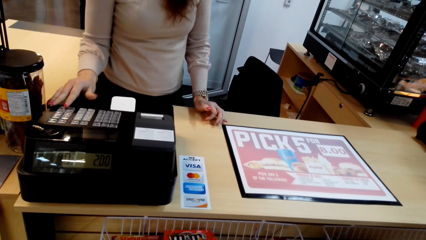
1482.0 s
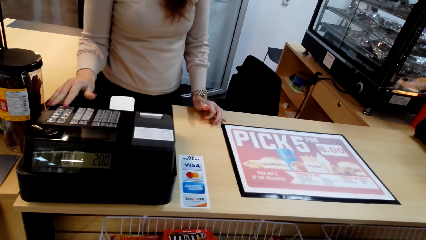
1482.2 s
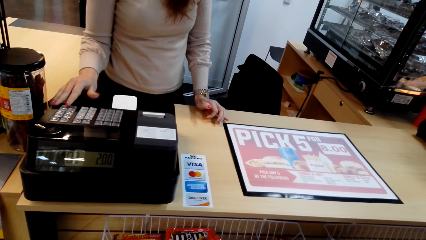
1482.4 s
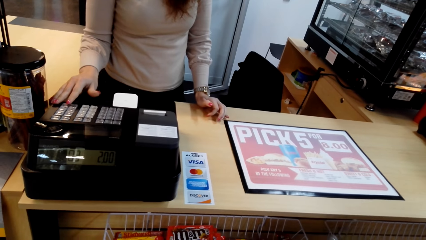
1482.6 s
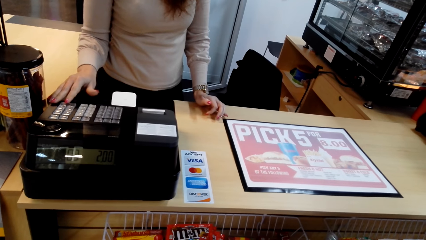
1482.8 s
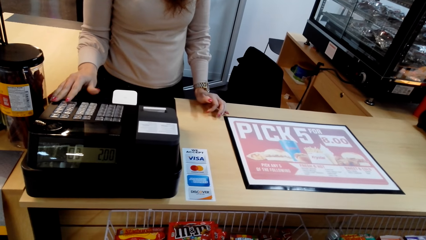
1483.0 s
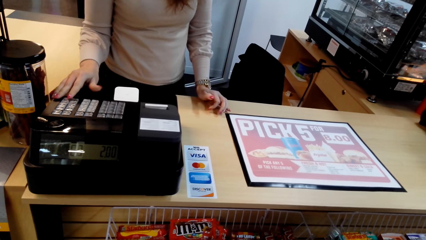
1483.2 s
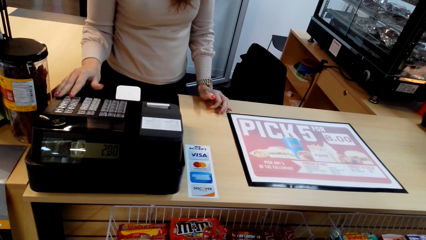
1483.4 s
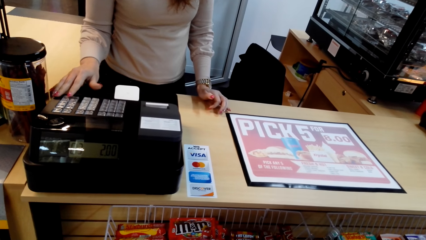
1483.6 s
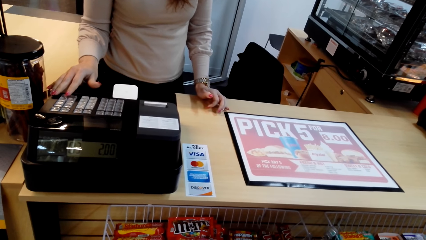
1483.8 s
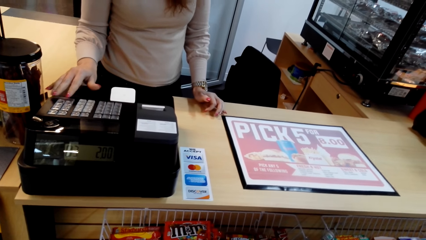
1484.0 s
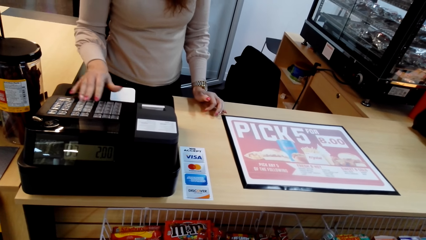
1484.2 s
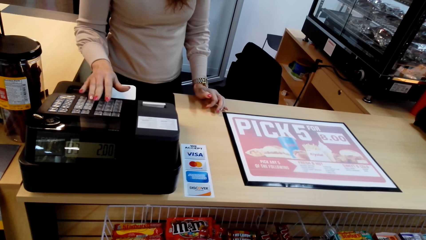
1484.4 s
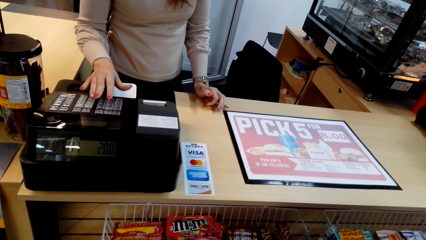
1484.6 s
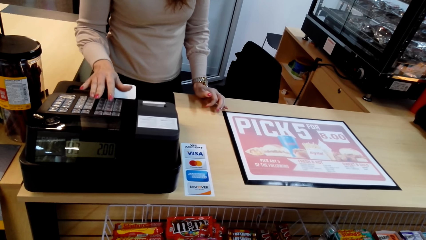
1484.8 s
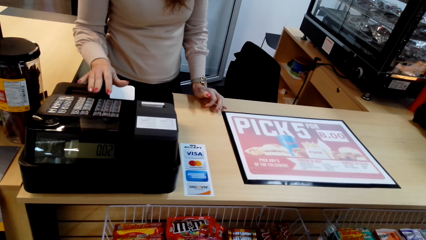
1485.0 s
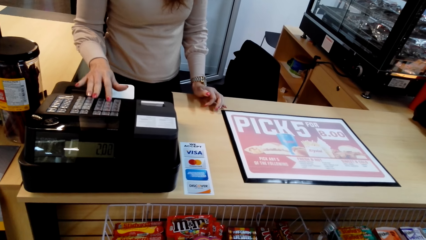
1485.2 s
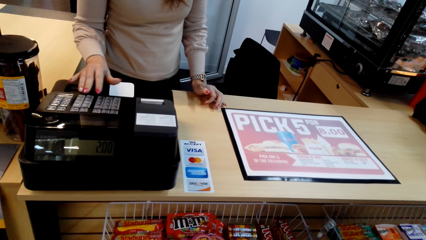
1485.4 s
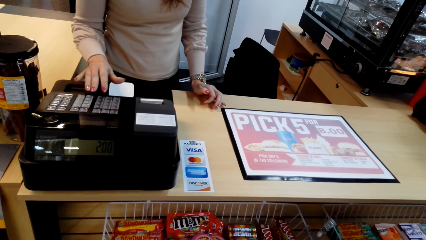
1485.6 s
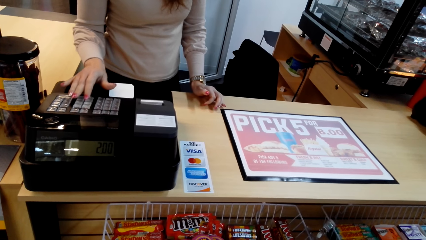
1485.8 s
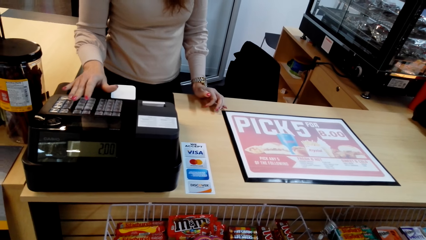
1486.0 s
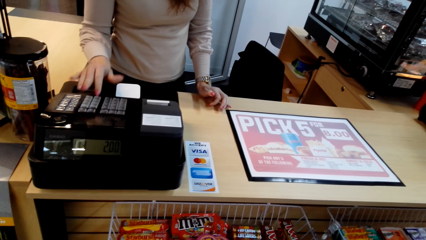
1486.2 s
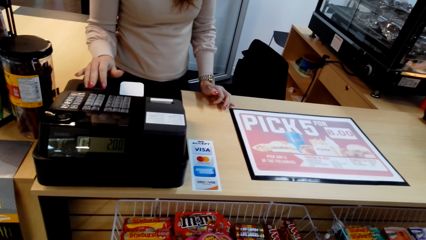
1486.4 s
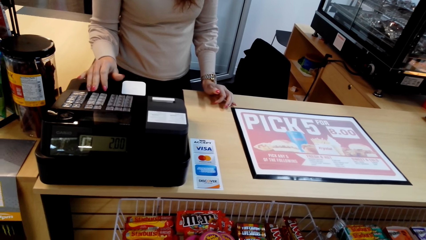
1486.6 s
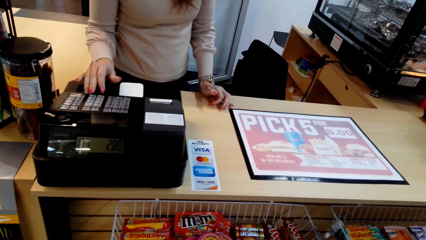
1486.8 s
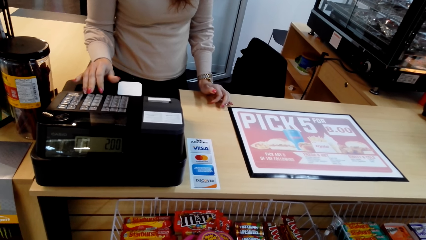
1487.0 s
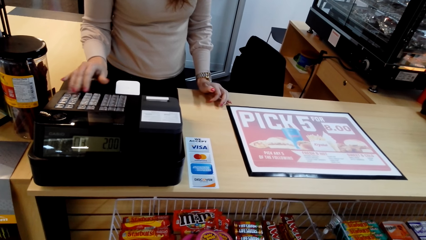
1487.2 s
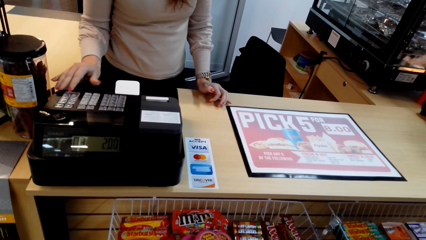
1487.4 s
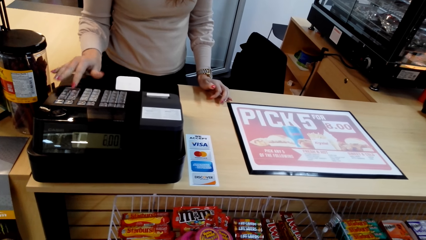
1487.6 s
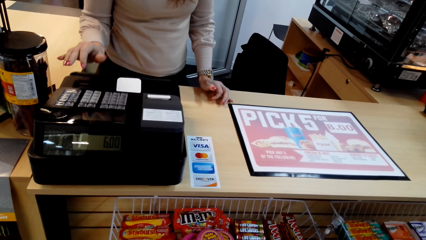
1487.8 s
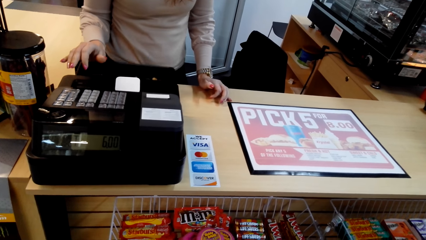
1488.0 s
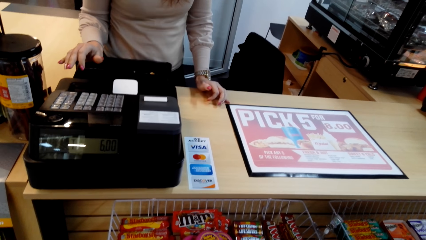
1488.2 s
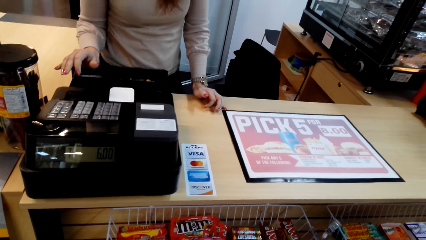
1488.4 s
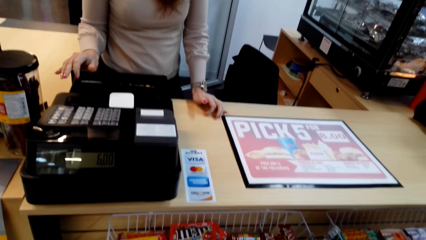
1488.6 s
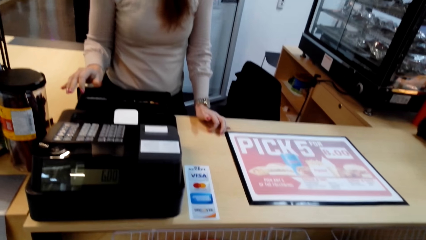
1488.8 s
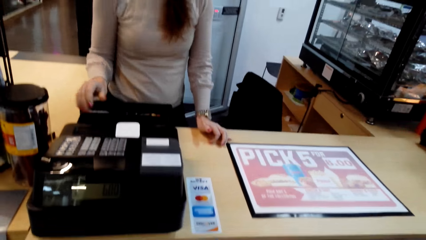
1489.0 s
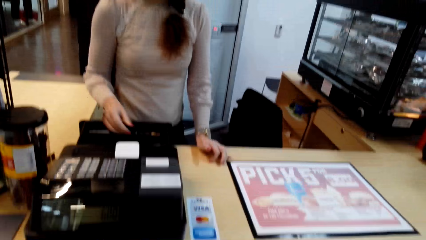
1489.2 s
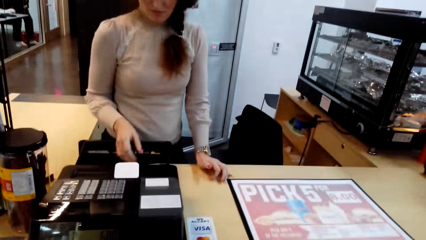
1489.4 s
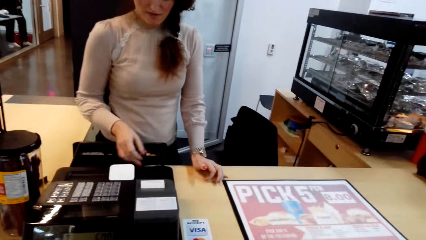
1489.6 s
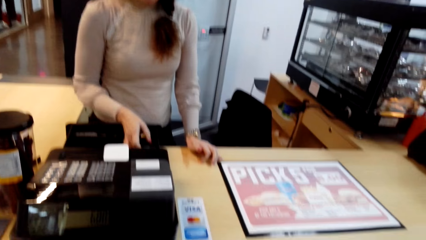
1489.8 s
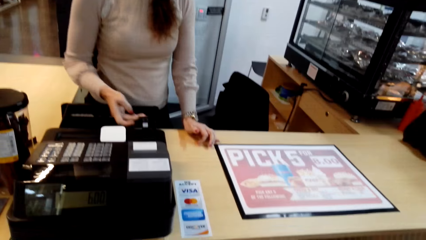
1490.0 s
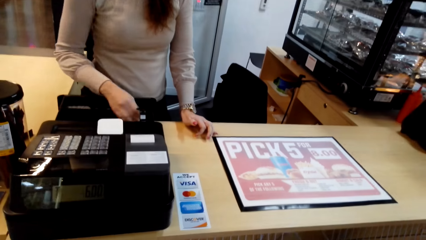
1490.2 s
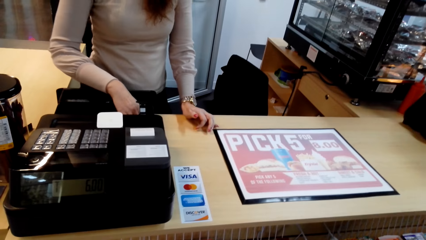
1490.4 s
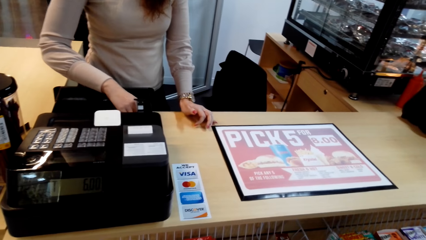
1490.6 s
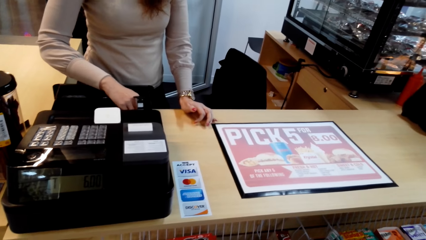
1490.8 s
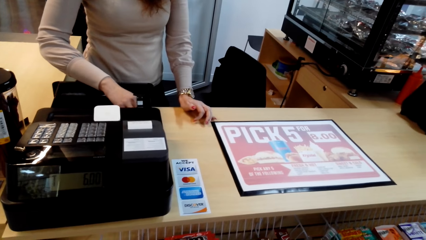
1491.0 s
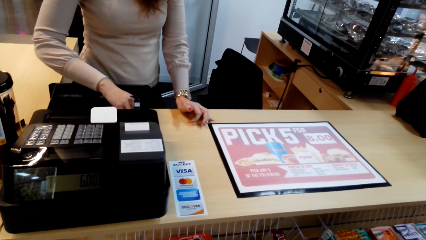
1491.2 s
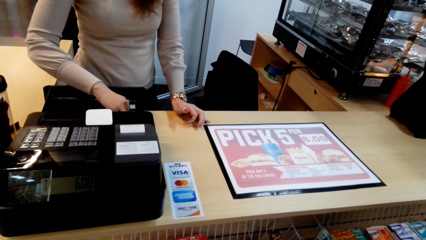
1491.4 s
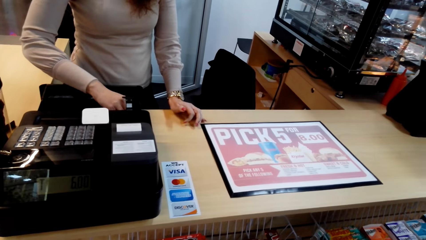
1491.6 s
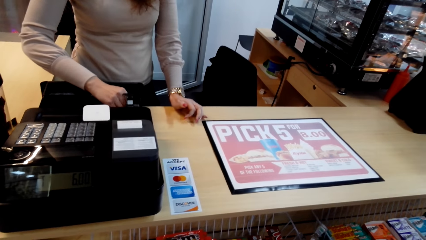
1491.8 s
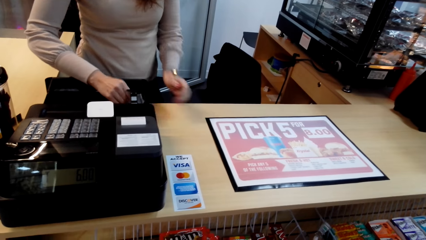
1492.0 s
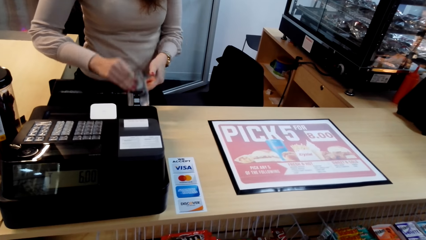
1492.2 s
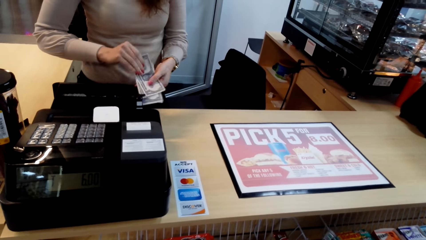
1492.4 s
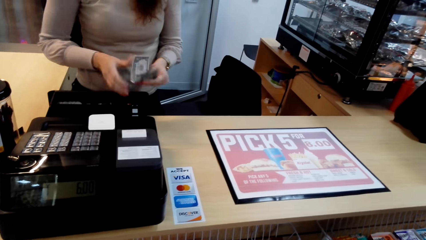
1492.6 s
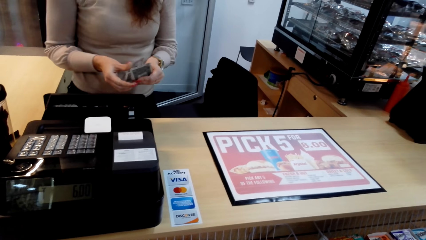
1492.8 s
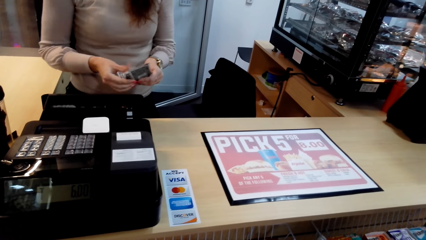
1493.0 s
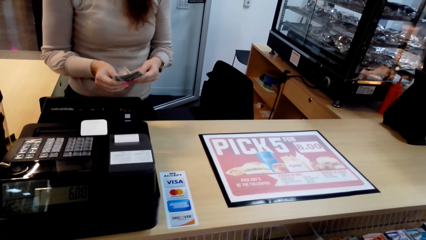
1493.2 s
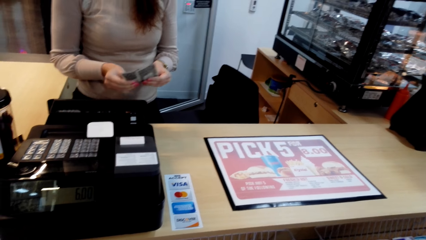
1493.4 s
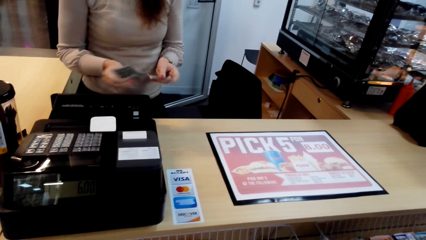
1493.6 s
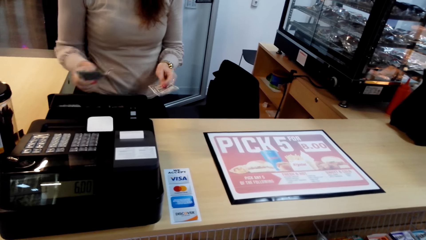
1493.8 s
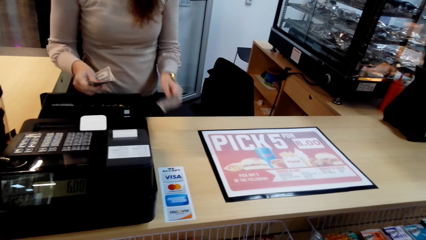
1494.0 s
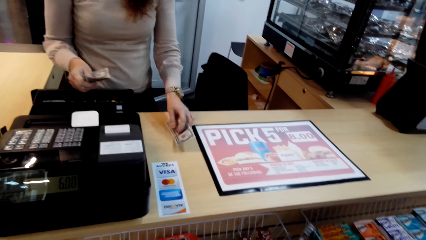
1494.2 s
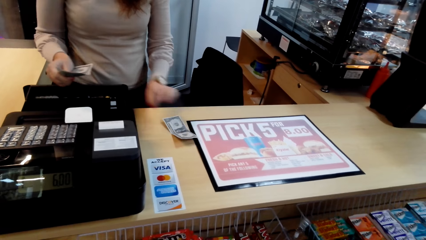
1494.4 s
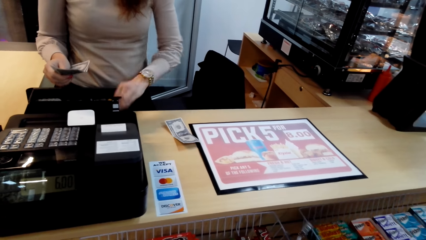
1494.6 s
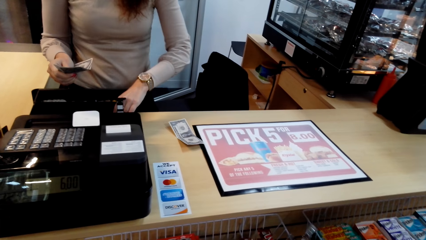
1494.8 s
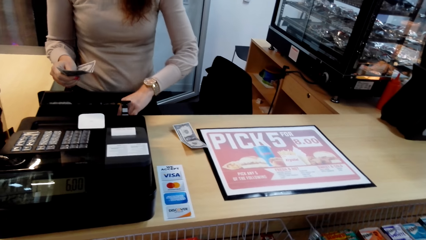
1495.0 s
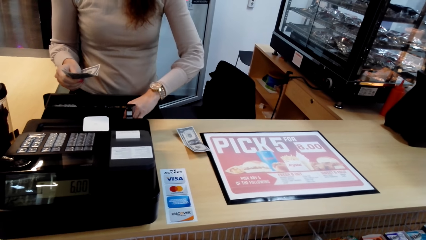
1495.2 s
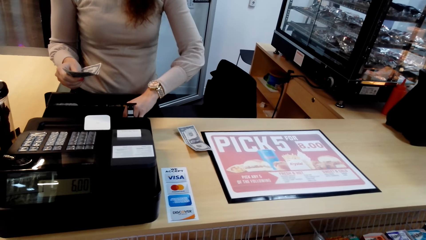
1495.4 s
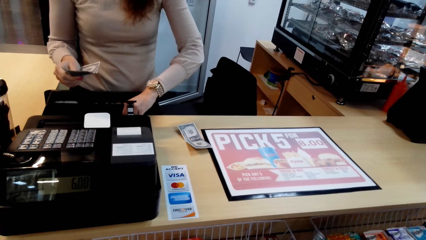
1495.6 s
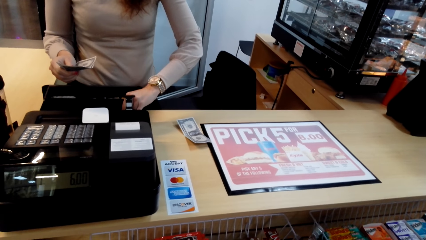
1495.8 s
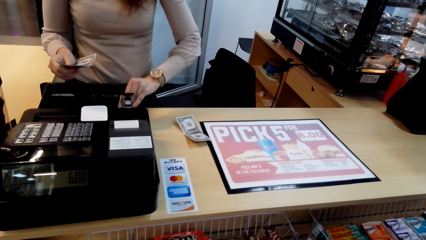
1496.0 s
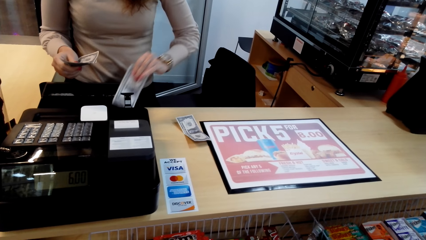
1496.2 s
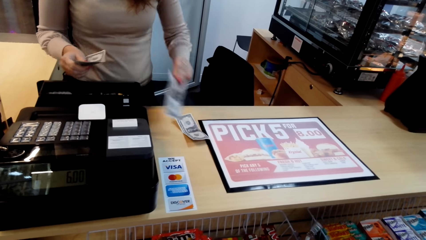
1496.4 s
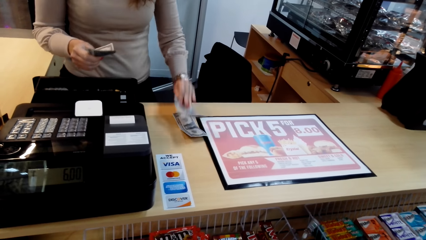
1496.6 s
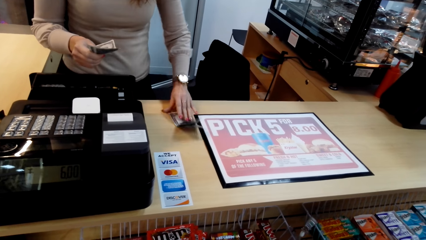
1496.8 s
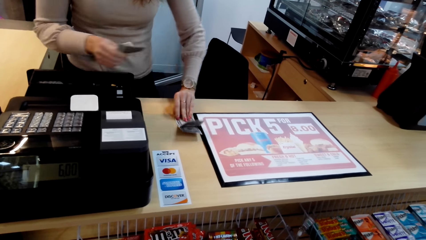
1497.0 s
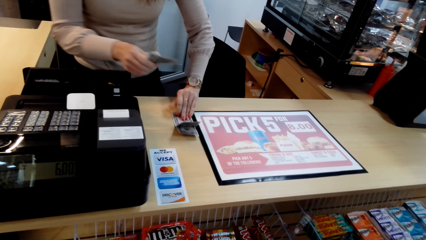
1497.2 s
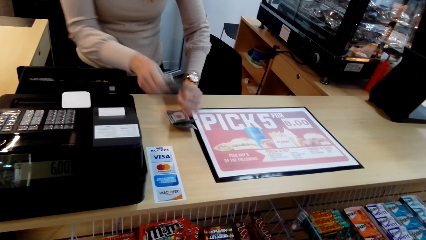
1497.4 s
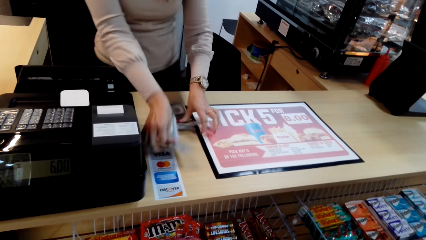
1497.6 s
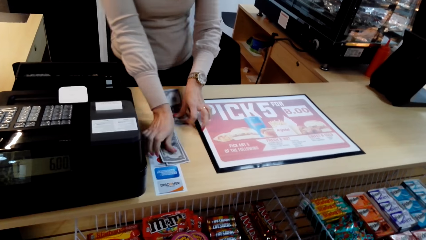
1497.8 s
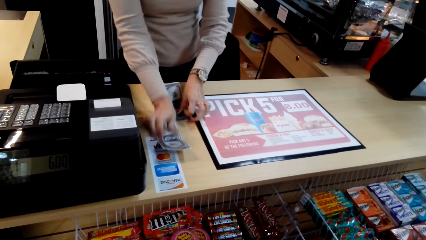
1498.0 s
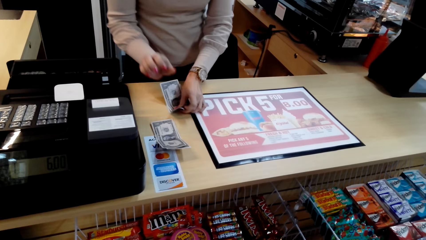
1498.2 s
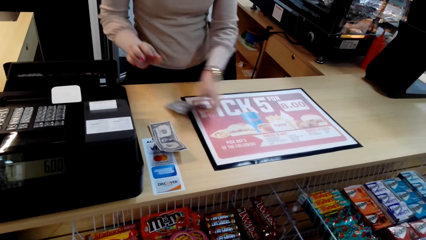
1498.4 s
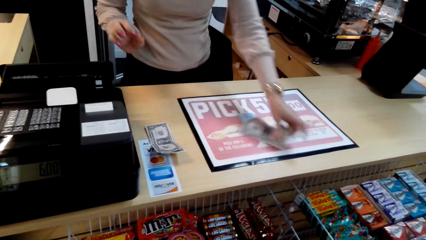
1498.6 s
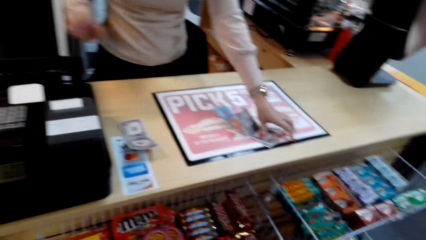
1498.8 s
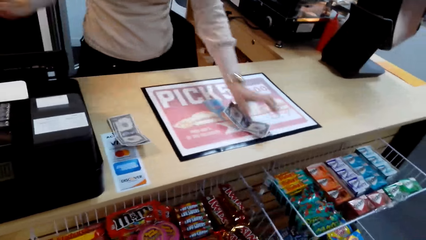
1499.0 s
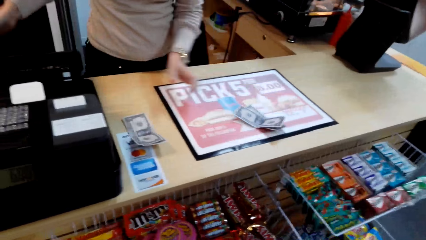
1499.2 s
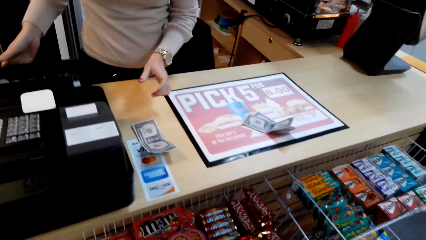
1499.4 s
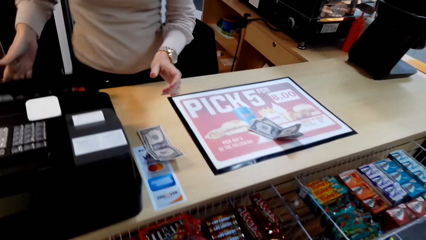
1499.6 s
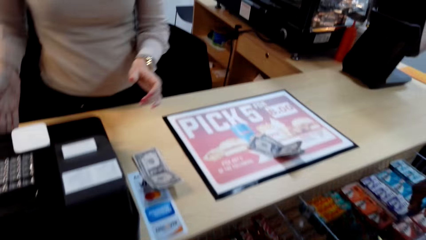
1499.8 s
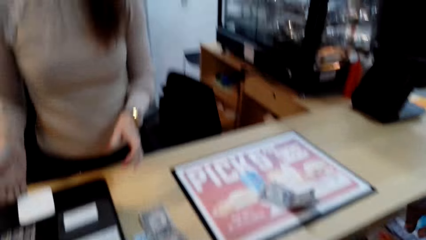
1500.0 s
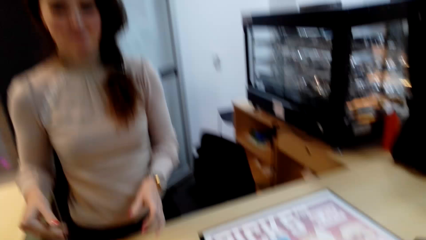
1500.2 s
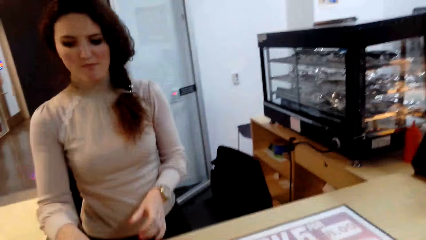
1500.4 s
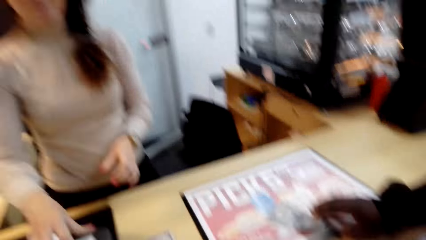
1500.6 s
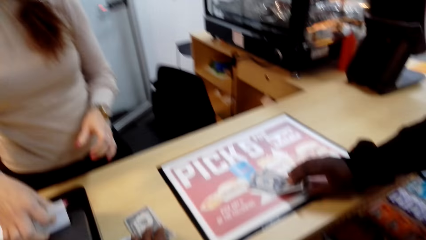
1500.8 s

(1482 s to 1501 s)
A woman presses a machine. The woman opens the cashier machine. The woman removes money from the cashier machine. The woman picks up money. The woman drops the money. The woman gives the money to the camera wearer. The woman picks up the money. The woman gives the cash to a man. The woman drops the money. The woman closes the cashier machine.
